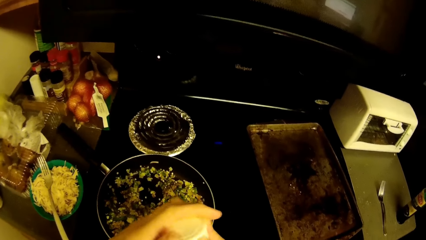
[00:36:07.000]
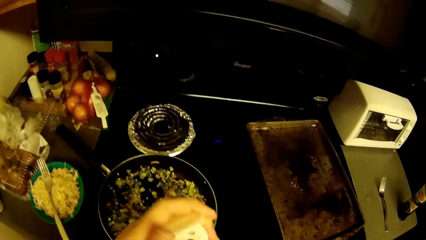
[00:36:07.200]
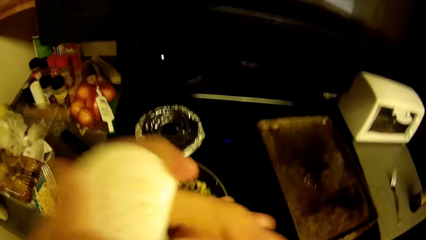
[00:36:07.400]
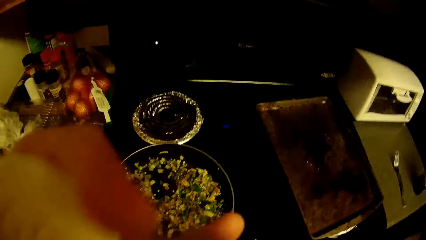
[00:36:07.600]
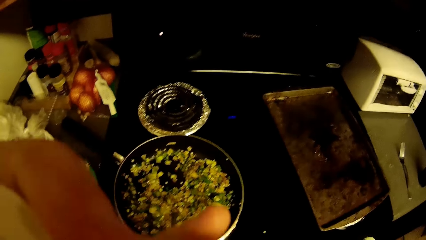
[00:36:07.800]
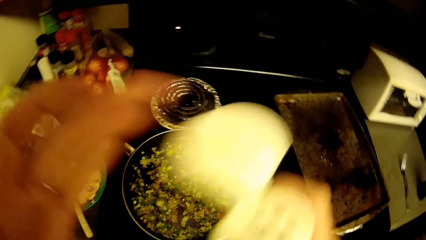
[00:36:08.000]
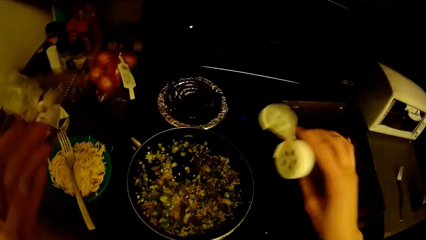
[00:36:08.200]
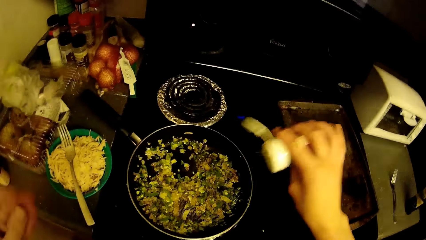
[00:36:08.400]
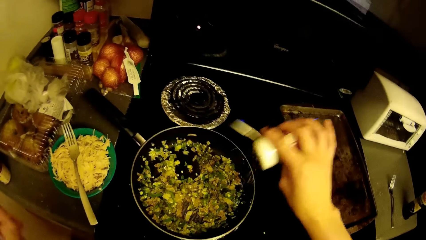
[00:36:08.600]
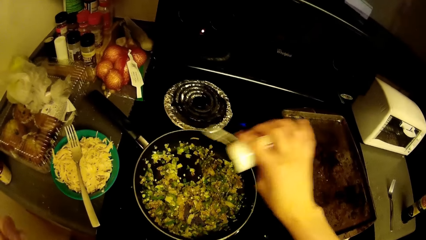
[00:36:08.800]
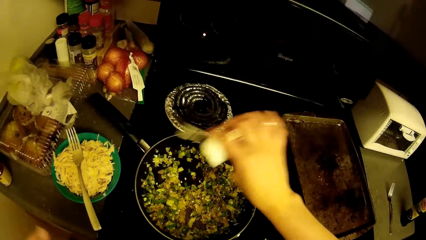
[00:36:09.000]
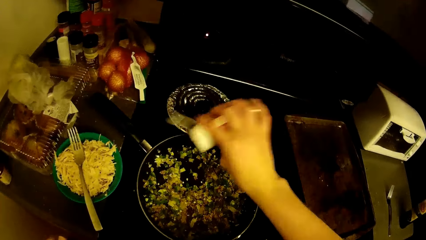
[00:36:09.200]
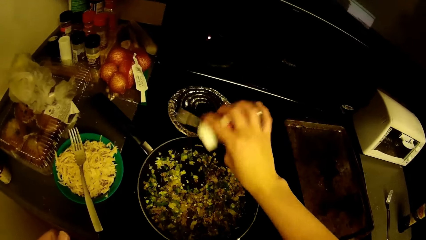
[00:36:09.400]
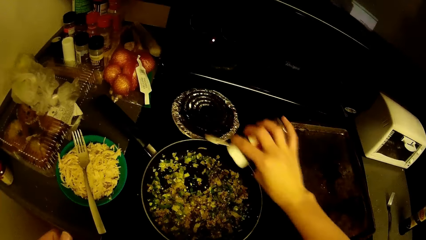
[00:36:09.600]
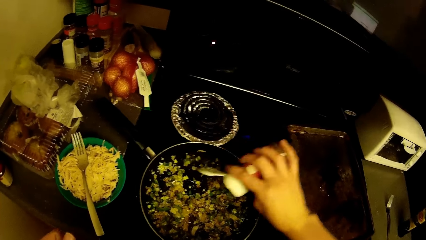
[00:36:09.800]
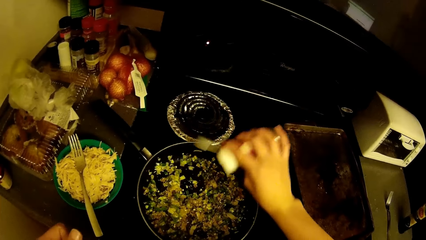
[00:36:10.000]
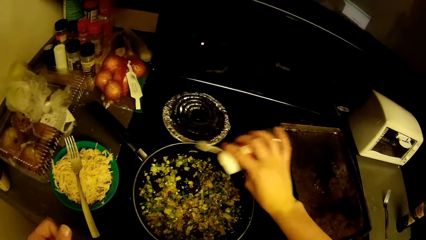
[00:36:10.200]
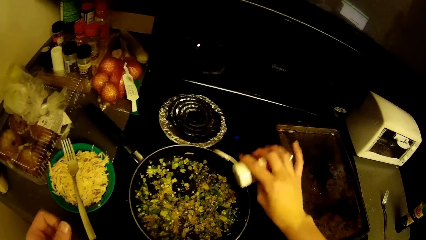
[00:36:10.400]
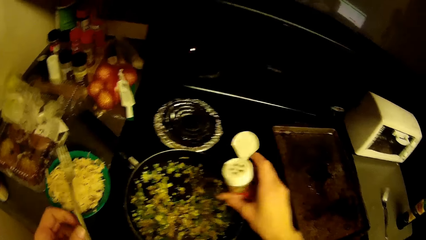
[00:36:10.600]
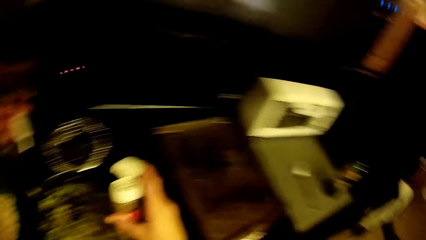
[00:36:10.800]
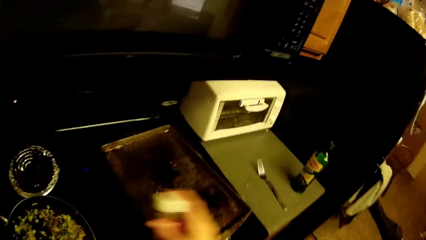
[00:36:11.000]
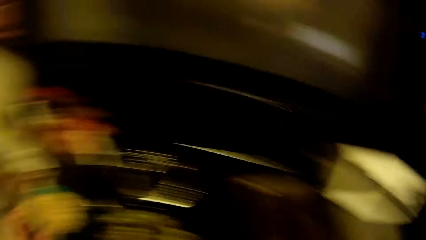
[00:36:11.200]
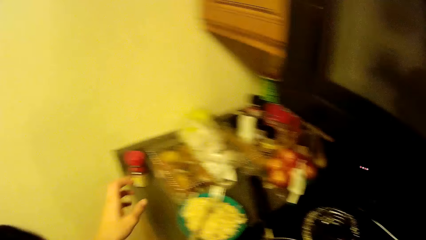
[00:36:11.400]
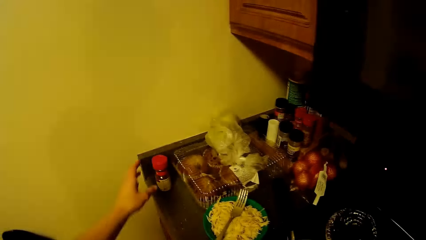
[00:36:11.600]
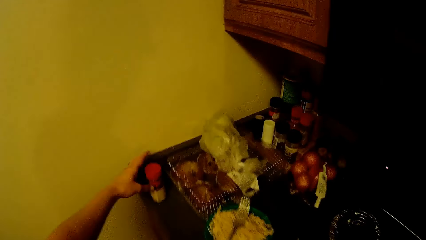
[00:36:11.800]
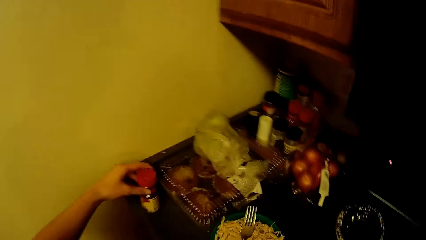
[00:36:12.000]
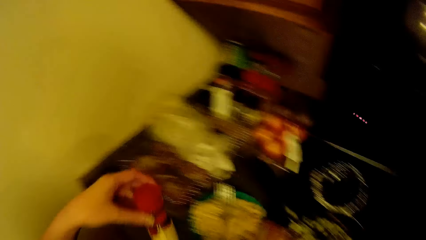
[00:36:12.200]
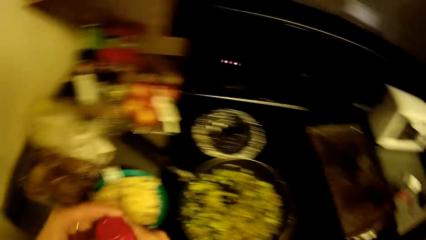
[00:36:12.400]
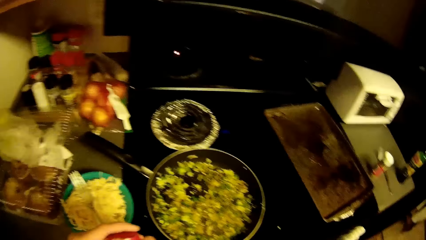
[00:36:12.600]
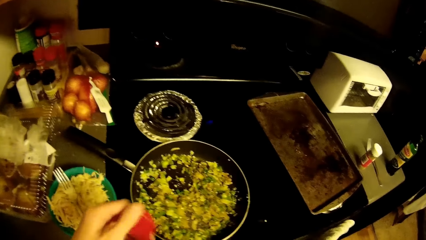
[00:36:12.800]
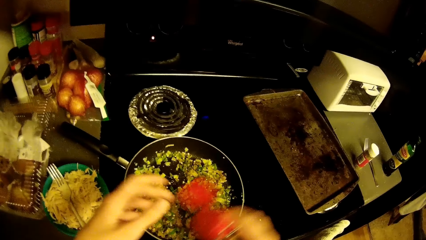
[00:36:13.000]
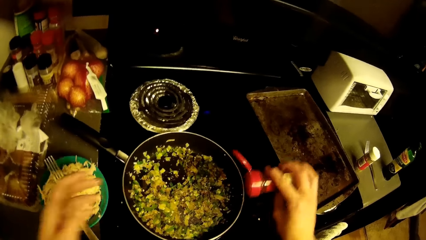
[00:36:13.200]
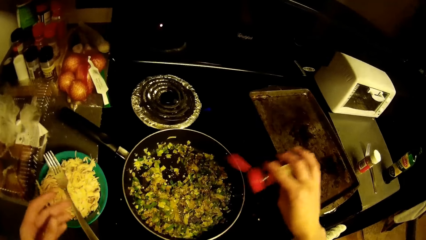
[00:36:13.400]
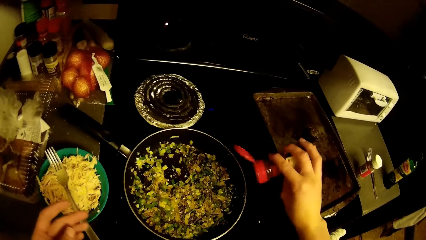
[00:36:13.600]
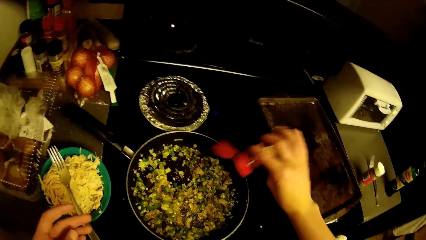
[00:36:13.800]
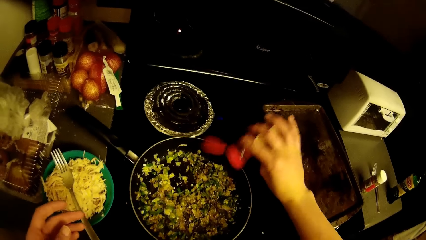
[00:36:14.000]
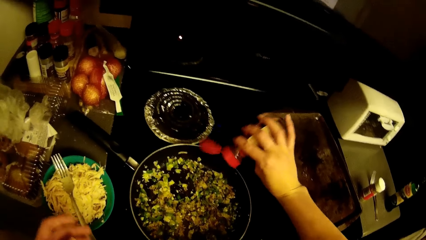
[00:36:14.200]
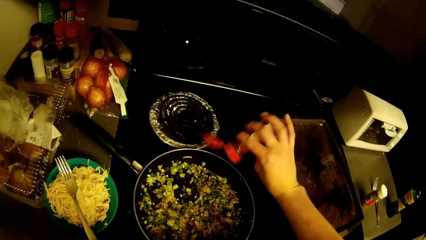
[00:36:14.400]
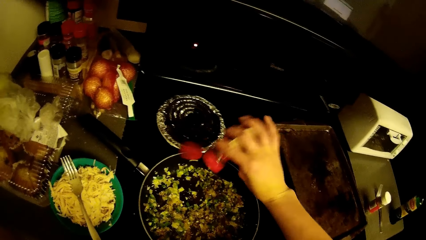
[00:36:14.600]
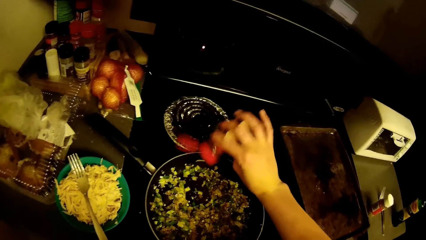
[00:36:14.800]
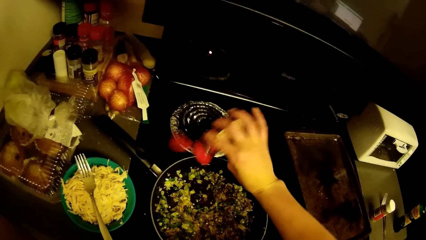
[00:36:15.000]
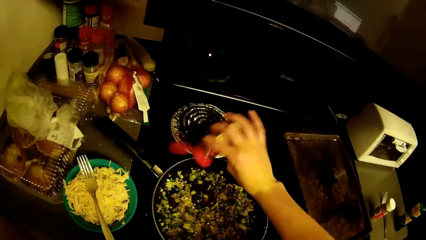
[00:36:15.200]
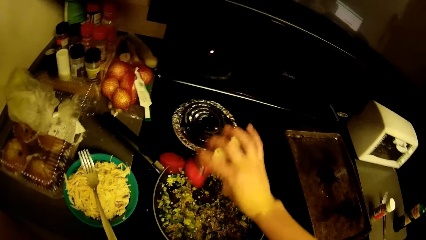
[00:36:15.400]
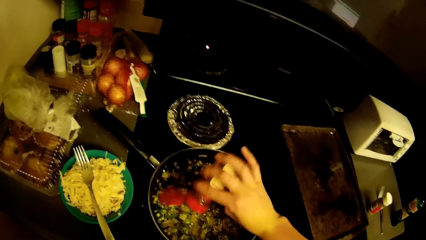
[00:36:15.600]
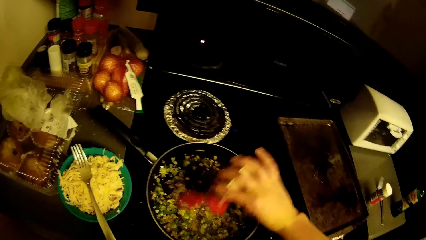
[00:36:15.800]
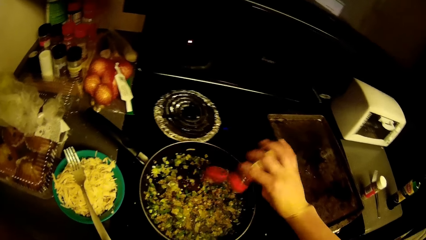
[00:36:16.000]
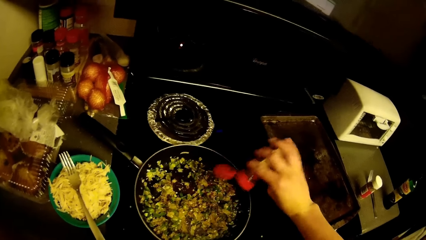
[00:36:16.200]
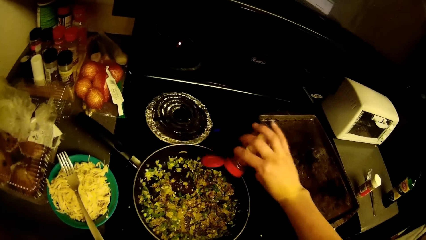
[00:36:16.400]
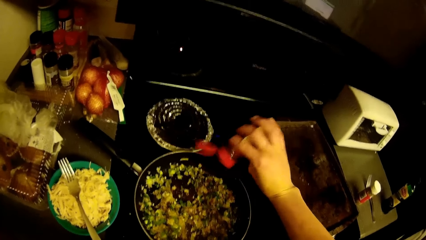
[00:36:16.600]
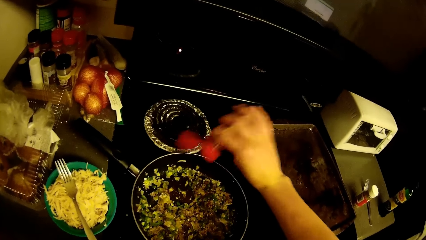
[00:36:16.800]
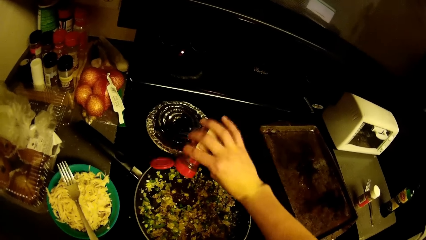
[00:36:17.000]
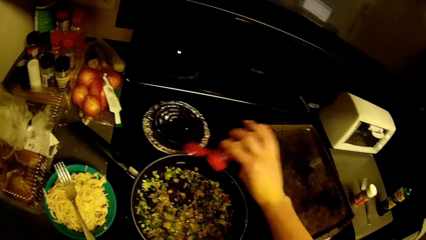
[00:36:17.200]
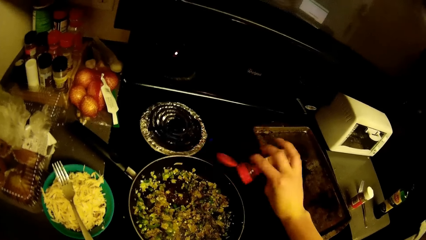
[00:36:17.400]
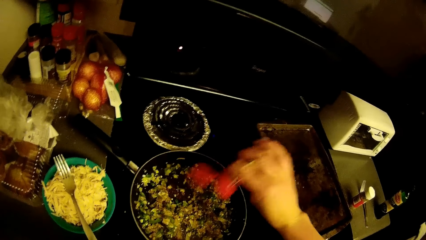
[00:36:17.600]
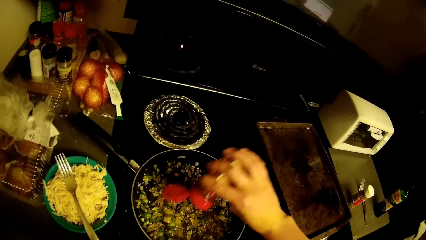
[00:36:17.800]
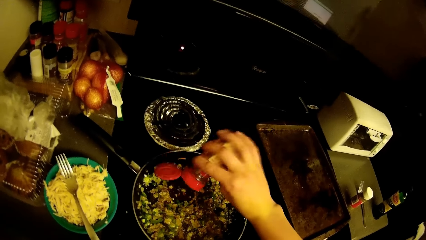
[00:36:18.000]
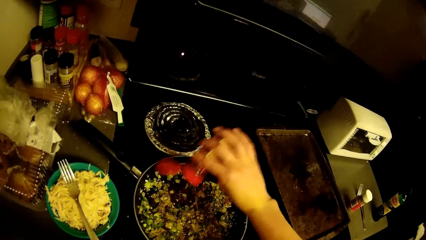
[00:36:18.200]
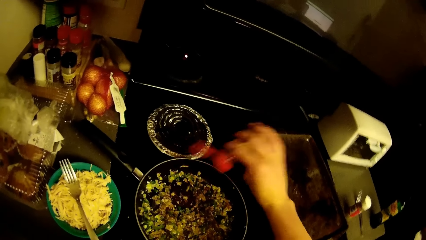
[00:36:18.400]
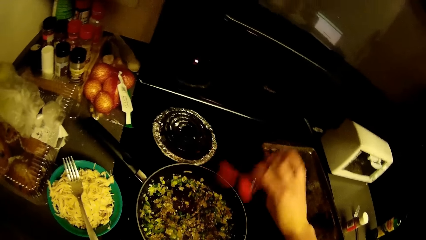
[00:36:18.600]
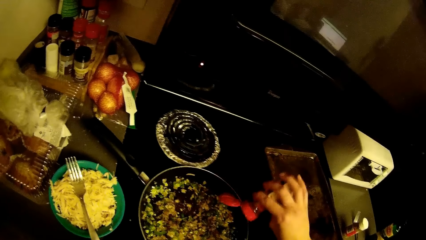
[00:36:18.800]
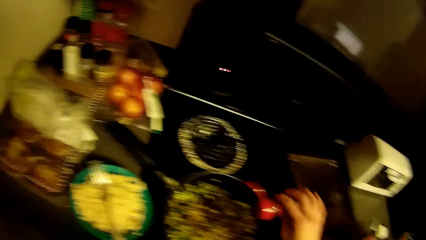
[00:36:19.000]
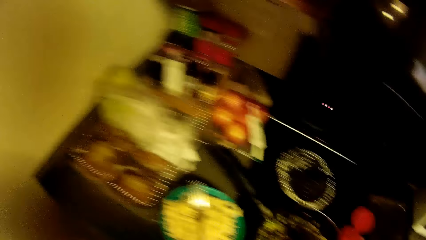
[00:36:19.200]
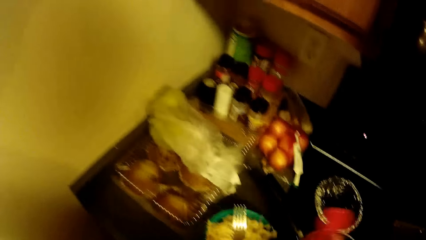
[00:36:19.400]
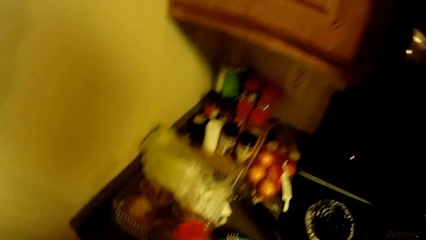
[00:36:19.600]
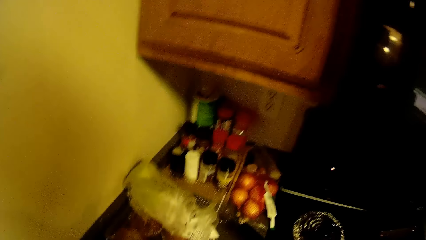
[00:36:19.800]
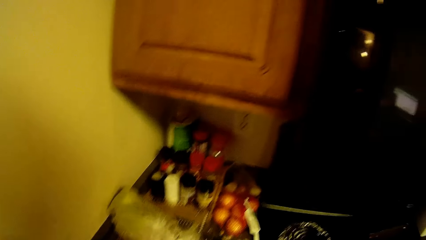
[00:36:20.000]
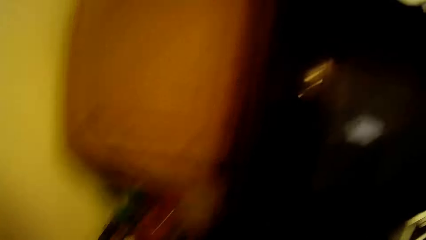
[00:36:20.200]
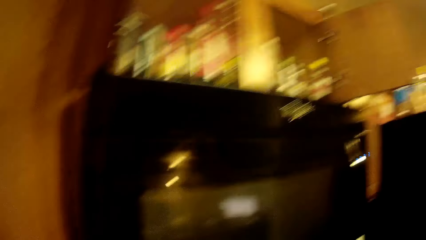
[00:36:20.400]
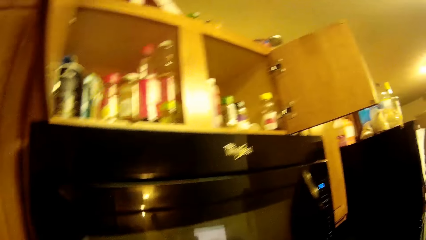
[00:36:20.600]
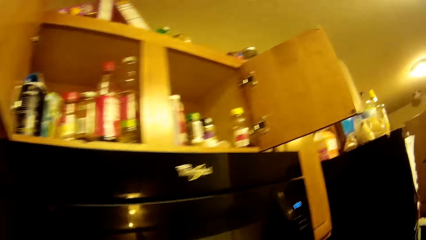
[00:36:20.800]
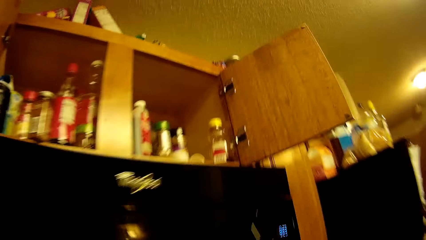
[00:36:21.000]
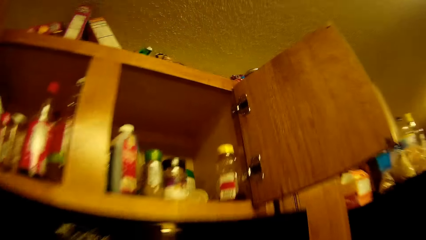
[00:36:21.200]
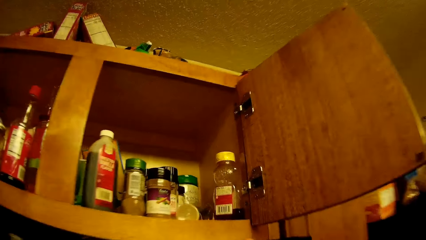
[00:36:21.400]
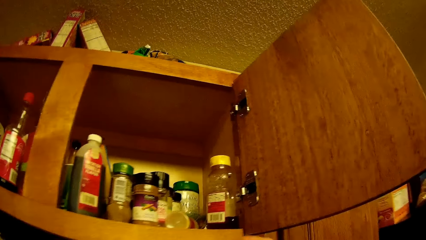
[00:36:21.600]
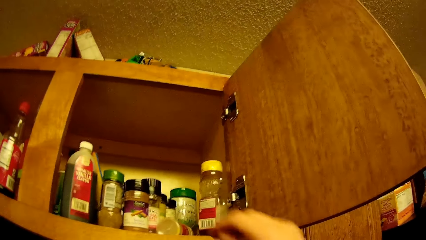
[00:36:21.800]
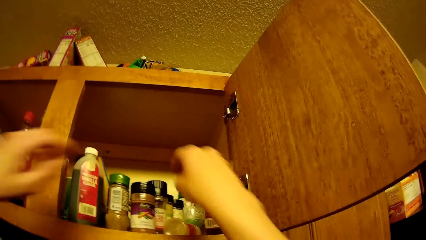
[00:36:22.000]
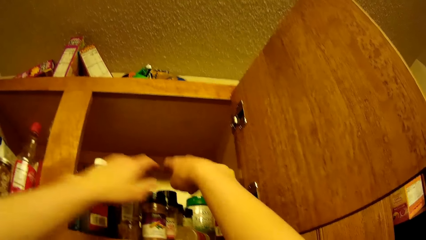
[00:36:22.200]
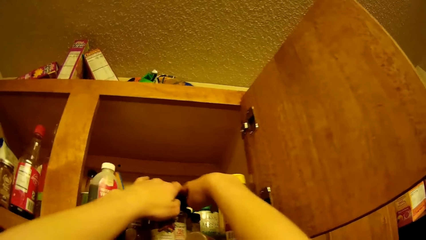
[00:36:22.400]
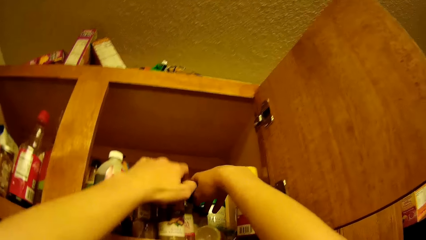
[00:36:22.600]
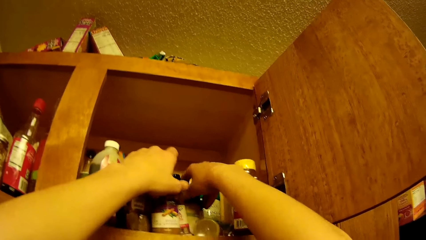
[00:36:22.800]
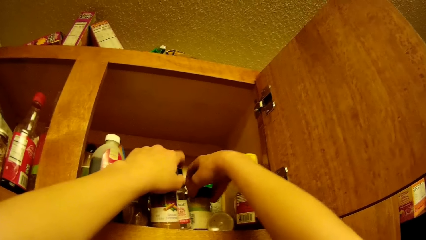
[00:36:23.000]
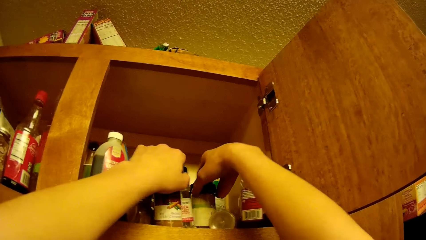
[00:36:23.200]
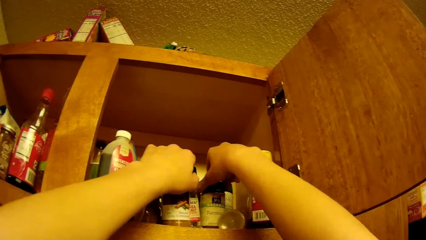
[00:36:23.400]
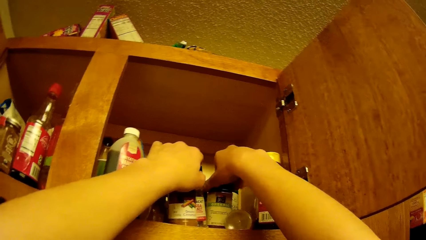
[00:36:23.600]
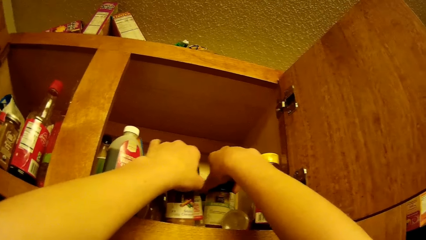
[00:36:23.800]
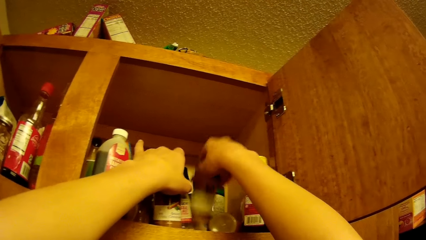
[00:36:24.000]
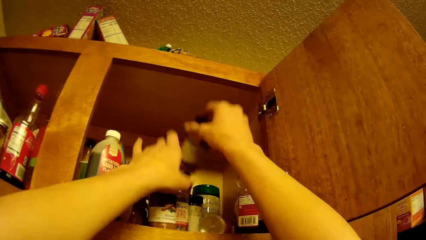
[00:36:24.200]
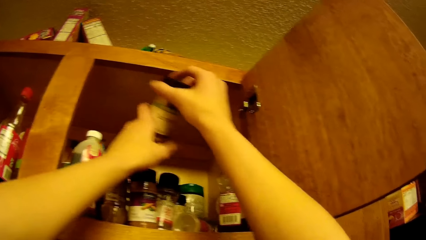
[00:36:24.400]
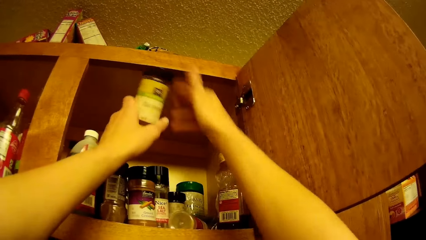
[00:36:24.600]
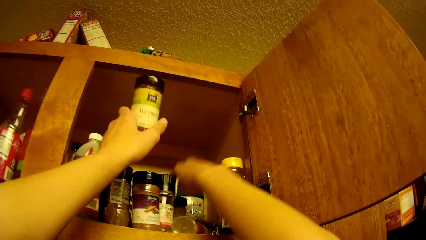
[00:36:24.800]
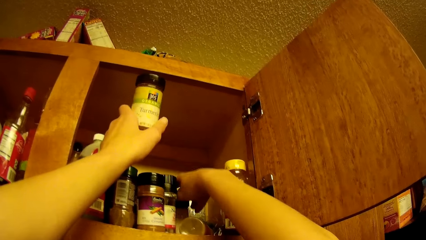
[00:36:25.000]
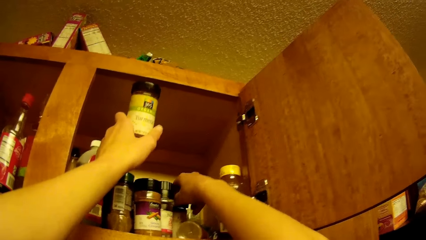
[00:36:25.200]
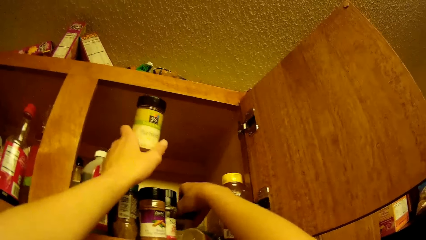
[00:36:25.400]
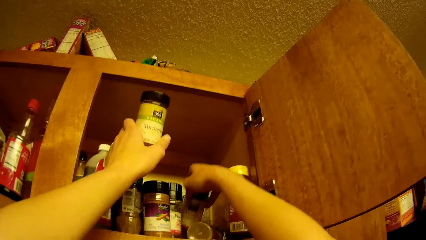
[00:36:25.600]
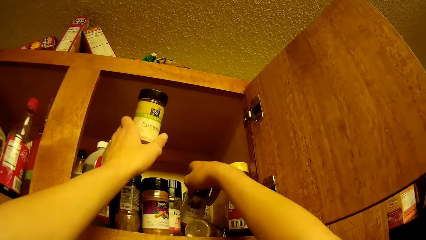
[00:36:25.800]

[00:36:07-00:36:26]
The camera wearer opens the storage bottle. He adds some of the seasoning in the green pepper and fried onions in the frypan on the cooker. He places the seasoning on the kitchen top with his hand. He picks up another bottle of seasoning from the kitchen top with his hand. He adds some of the seasoning in the green pepper and fried onions in the frypan on the cooker. He places the bottle of seasoning back on the kitchen top. He looks around the kitchen. He checks the bottles of seasoning with his hand in the kitchen cabinet.
